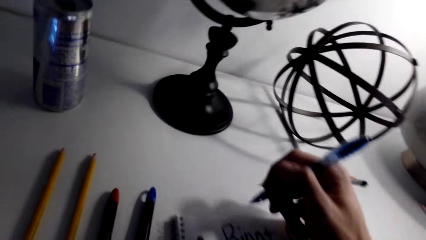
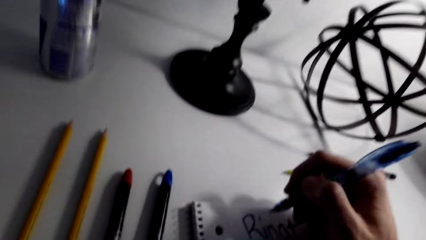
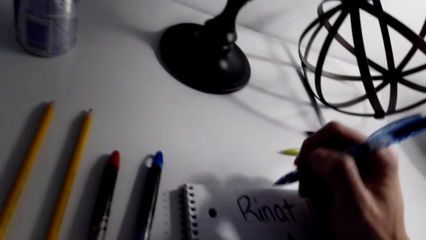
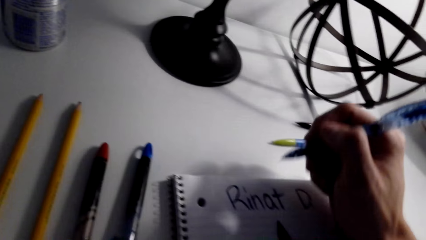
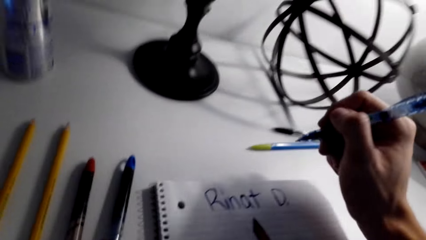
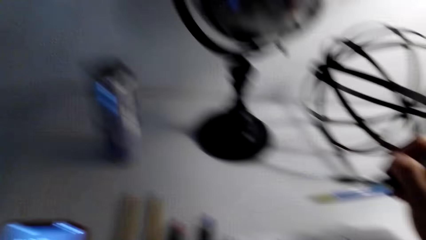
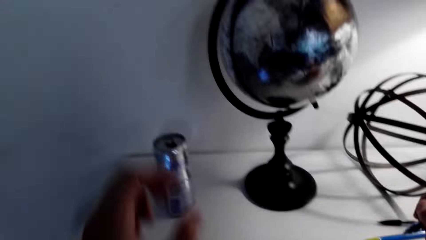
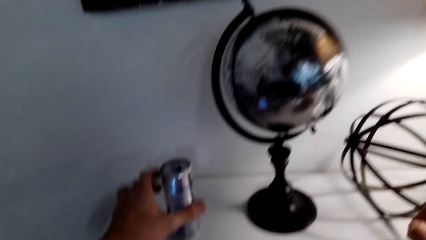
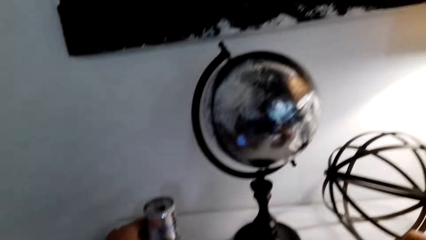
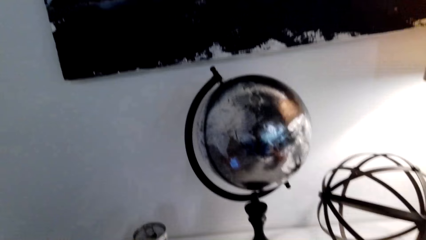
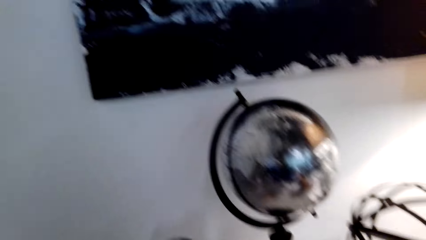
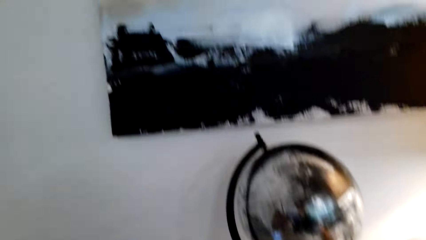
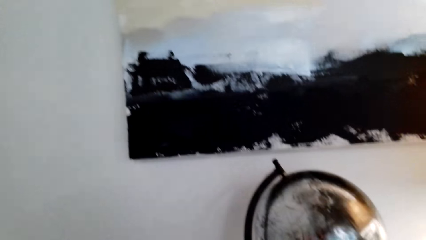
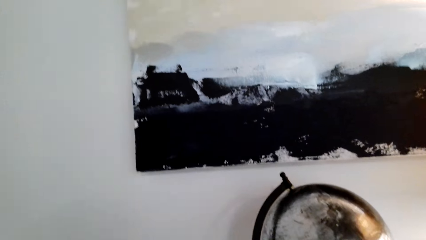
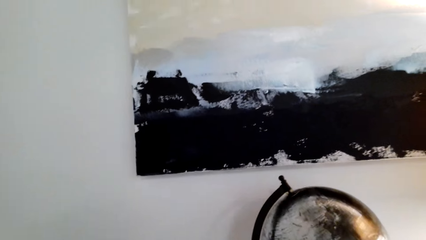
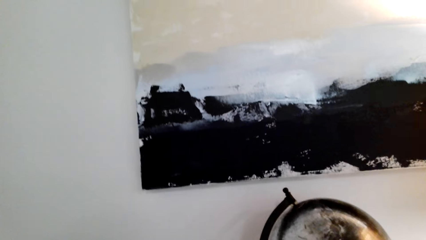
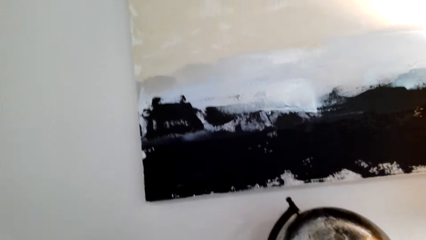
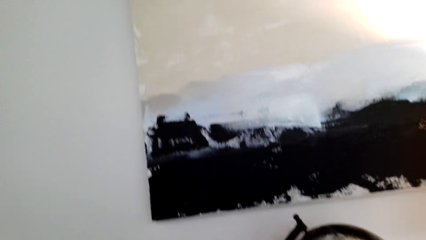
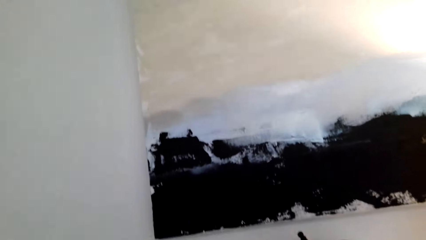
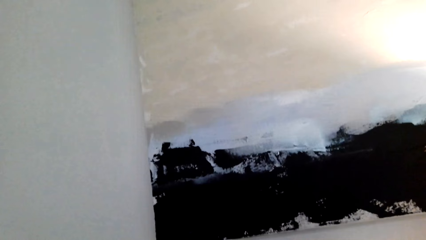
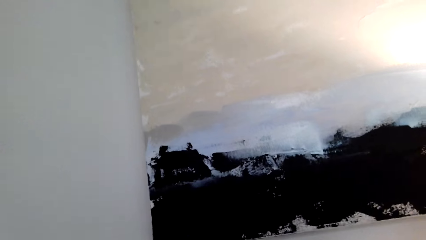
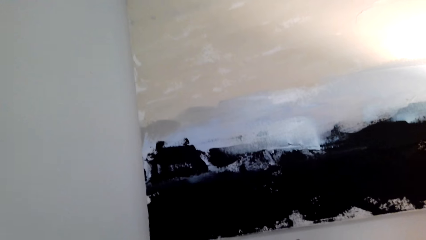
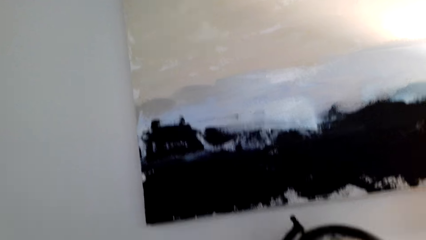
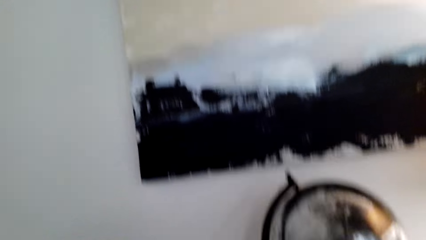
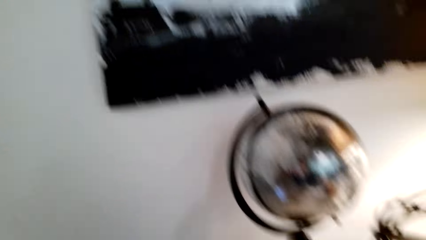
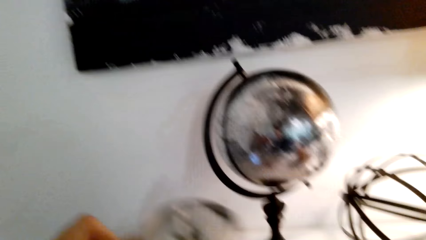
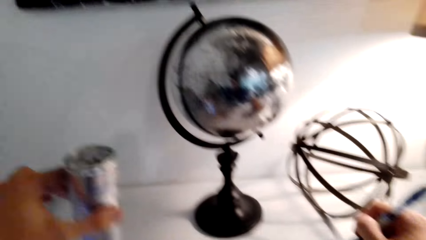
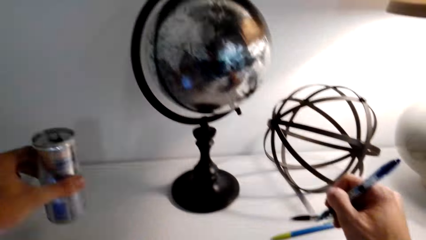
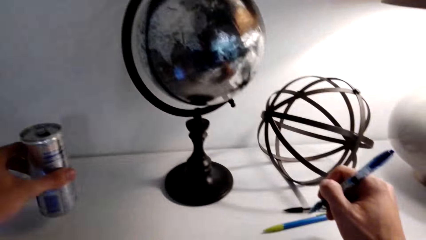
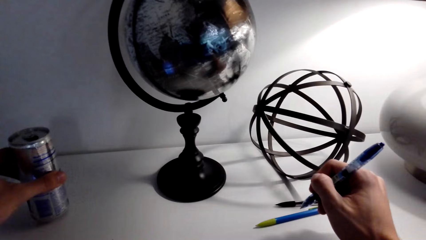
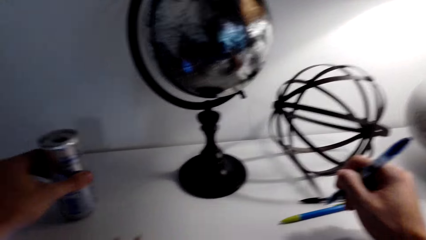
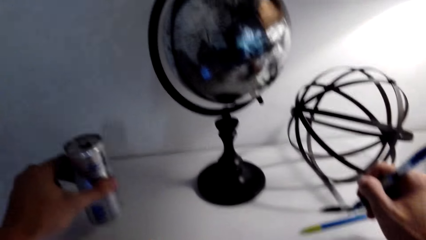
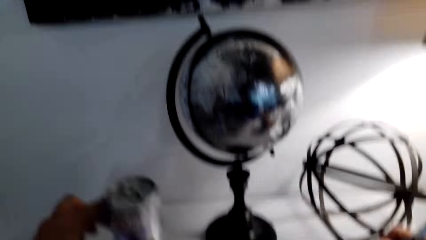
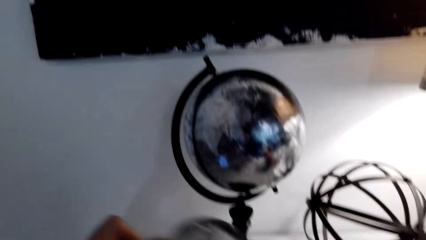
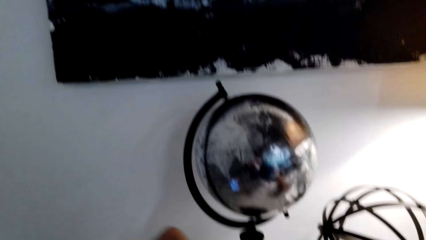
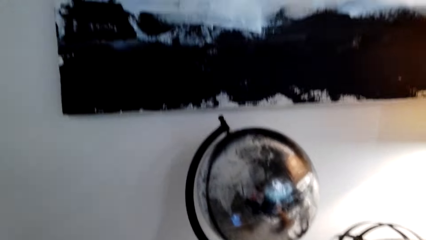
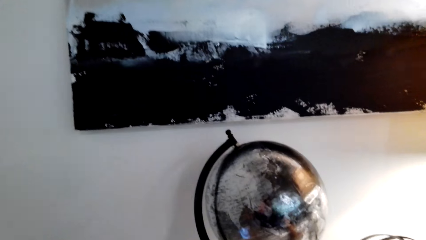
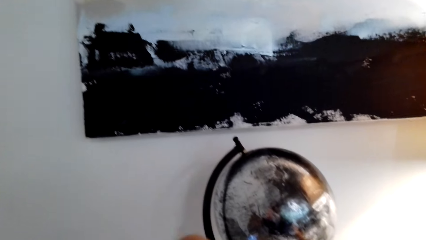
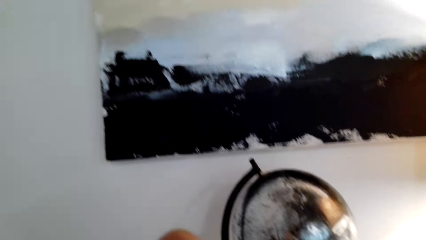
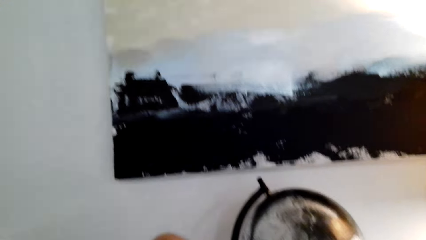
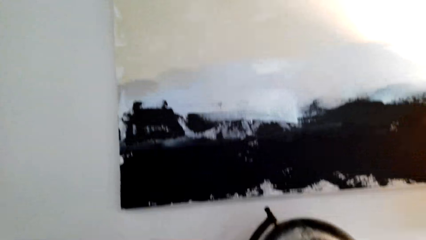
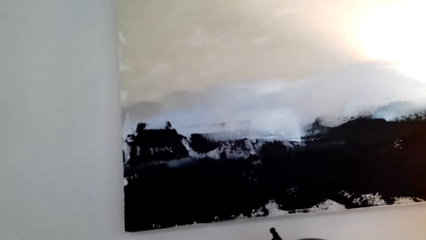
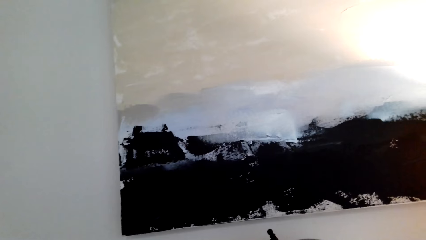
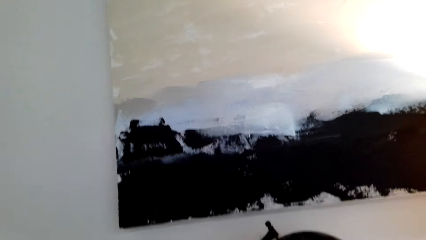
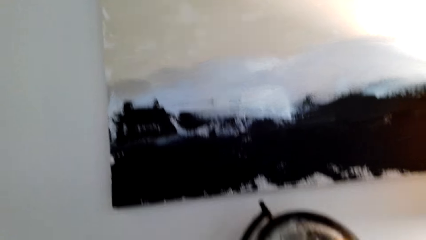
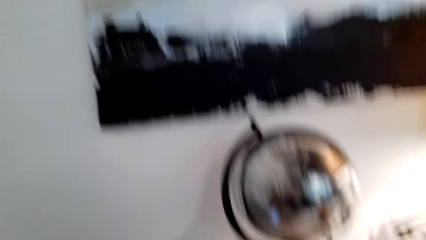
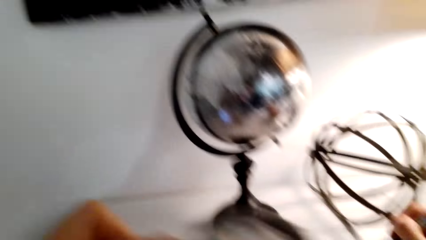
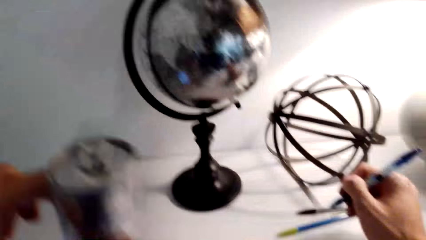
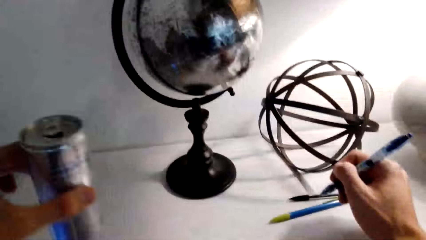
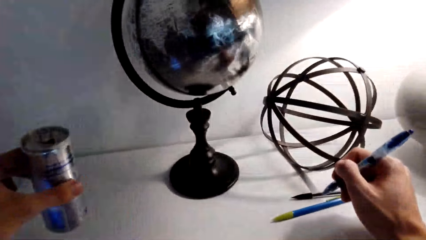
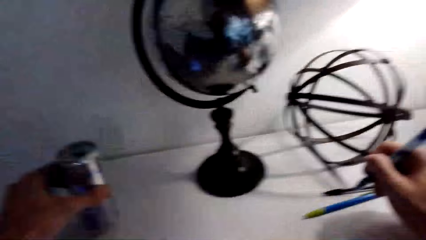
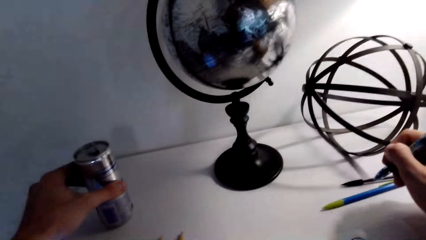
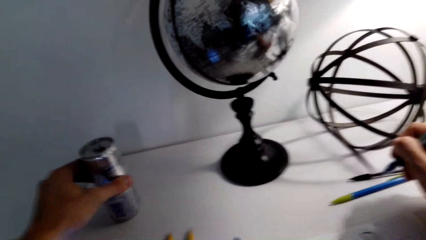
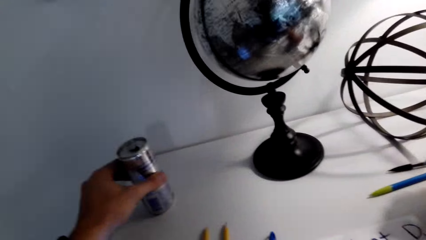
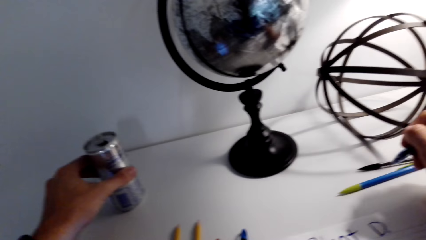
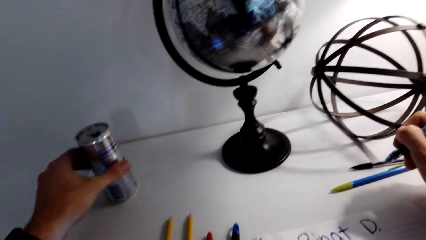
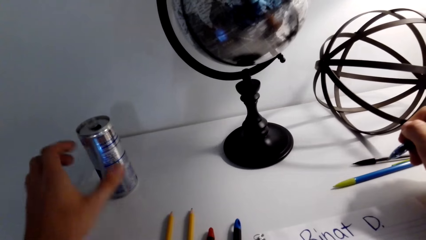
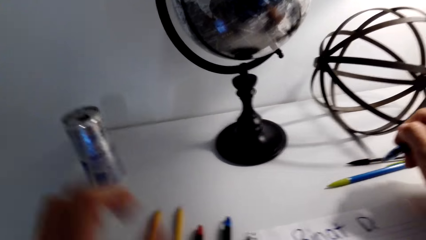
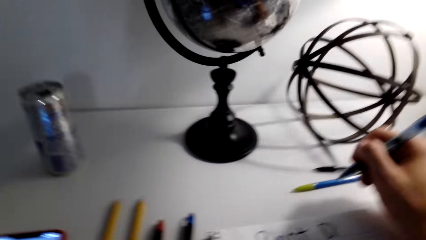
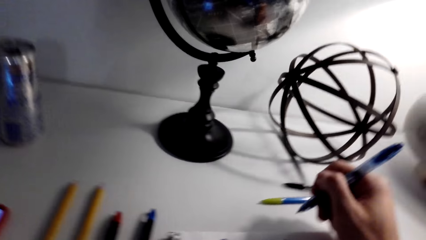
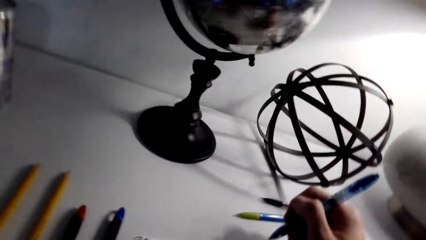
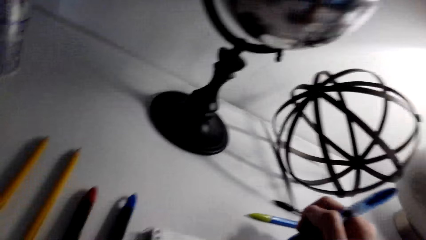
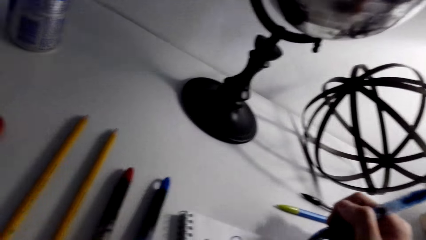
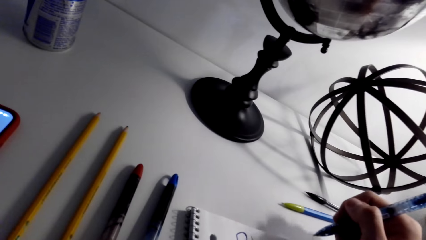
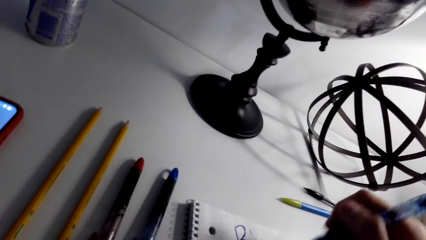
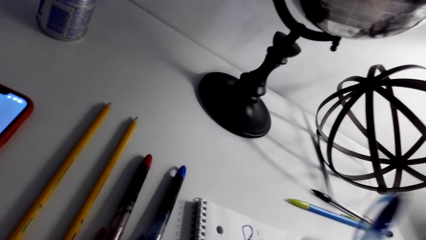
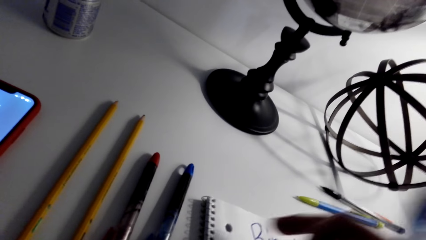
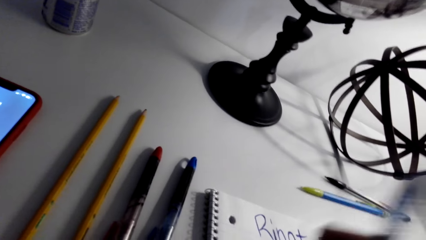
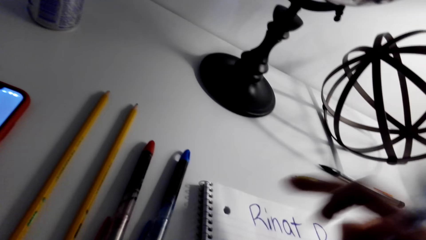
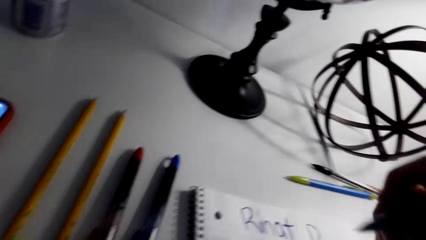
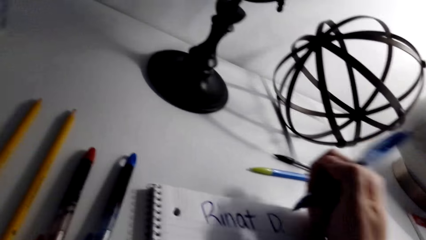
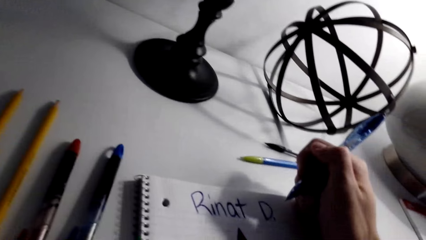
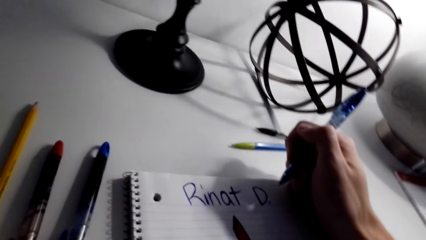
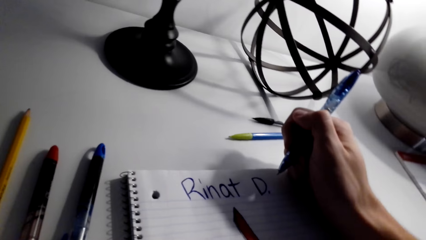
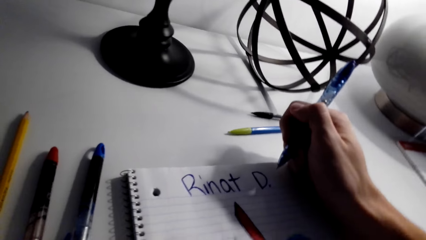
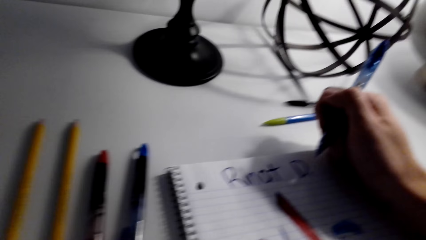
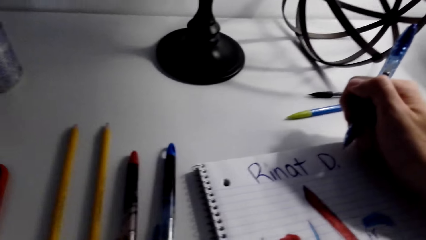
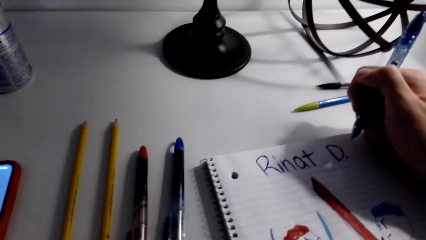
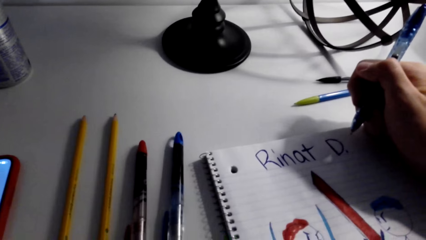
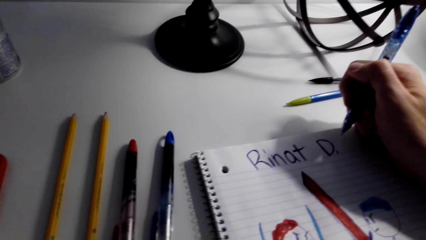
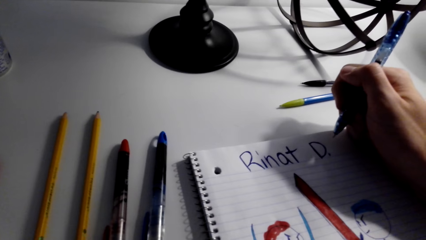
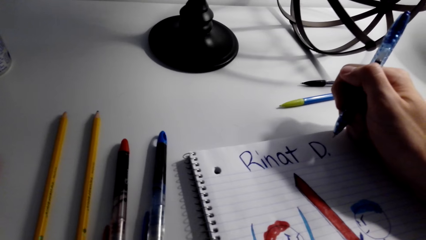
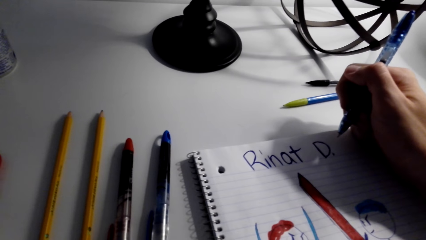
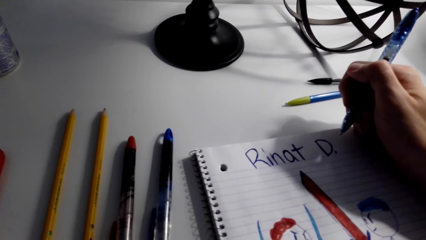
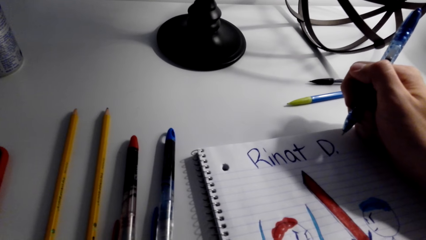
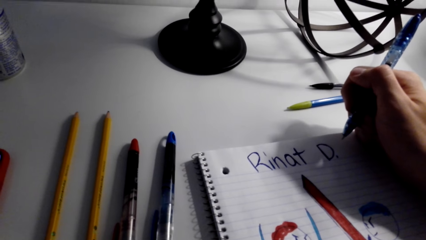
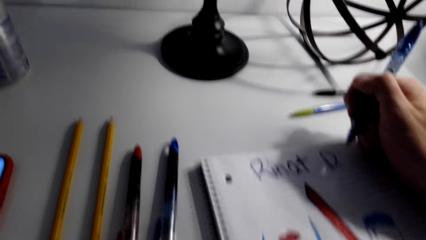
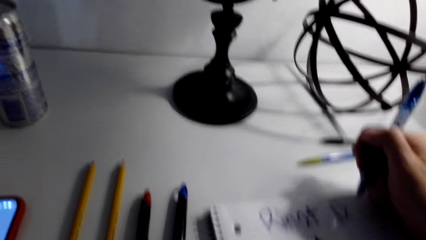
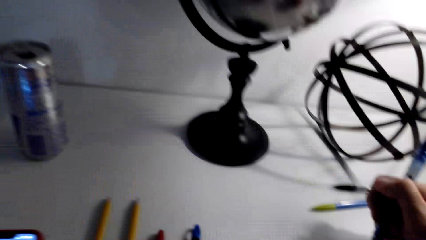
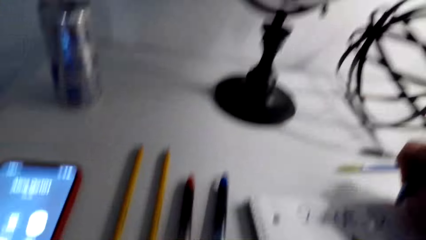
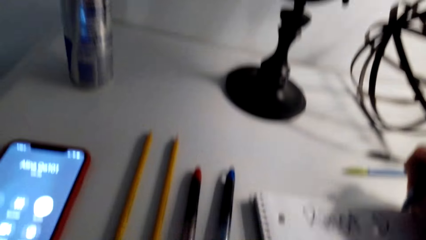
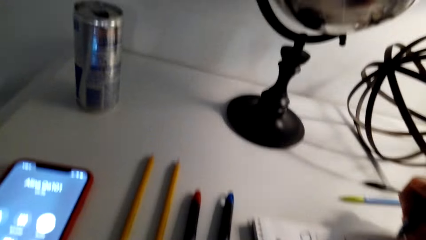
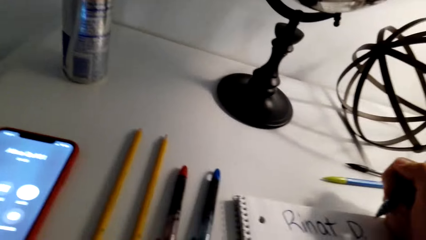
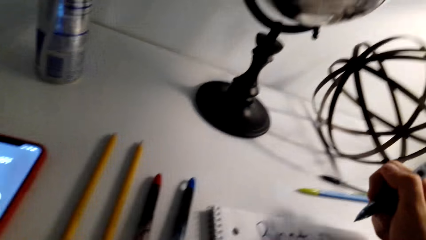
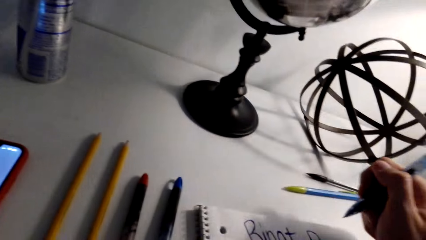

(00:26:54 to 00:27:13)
The camera wearer picks up the can of the energy drink. They put the energy drink down on the table. They drink the energy drink and put the energy drink down. They look at the drawing on the book.
